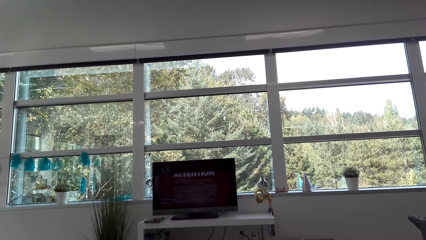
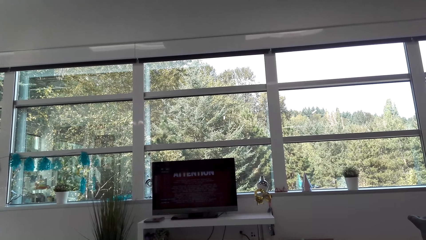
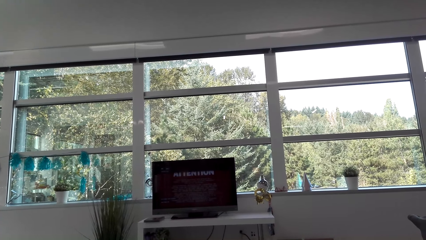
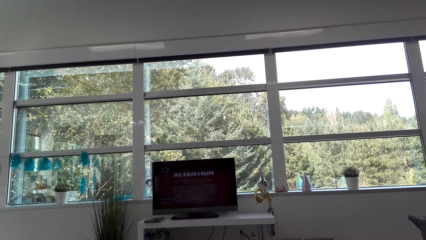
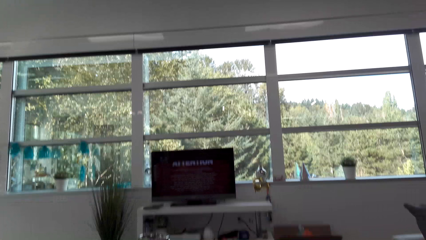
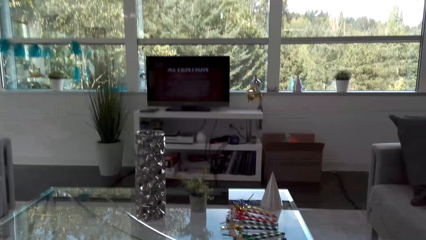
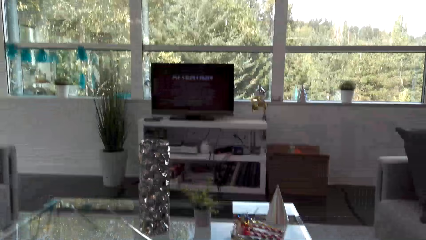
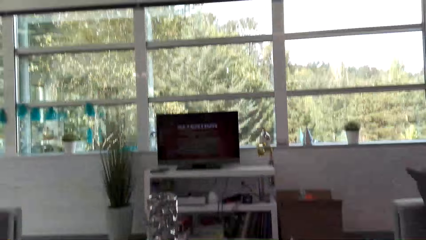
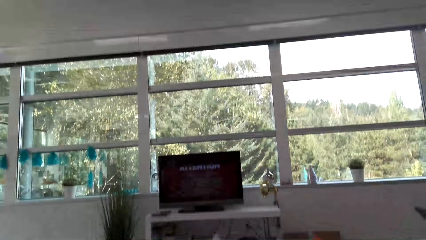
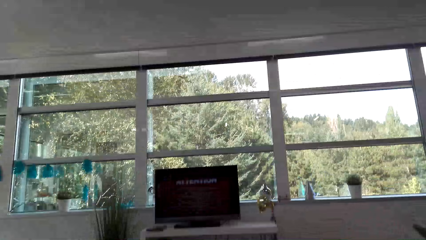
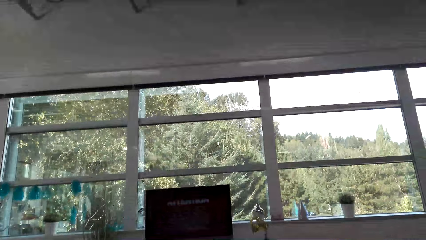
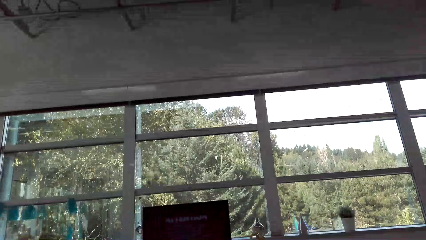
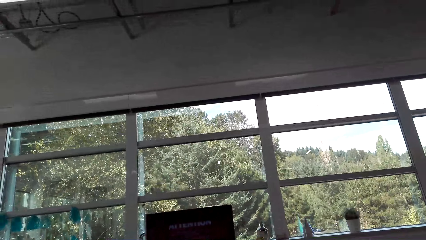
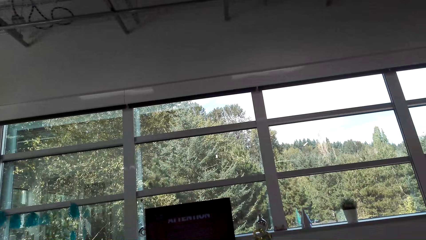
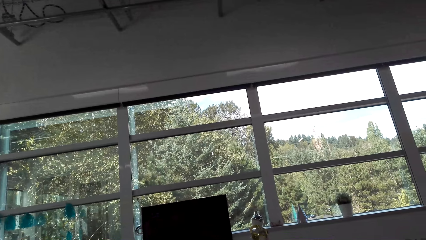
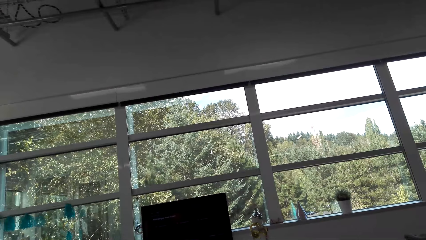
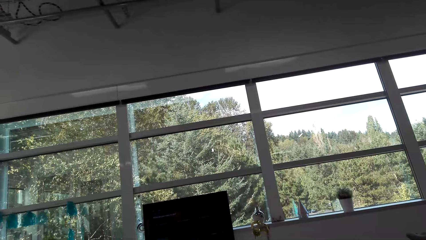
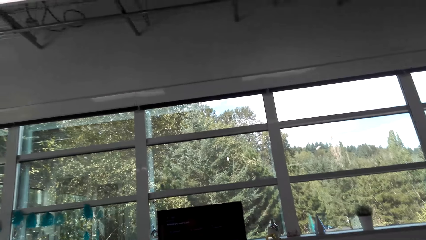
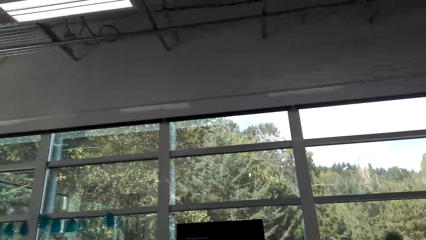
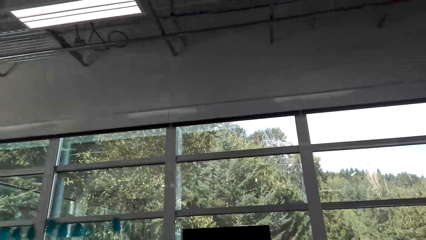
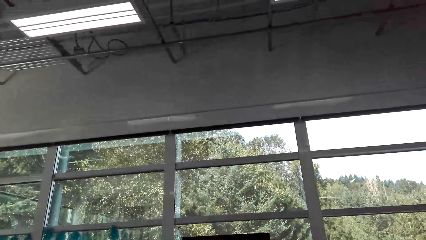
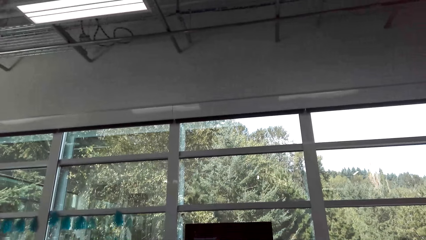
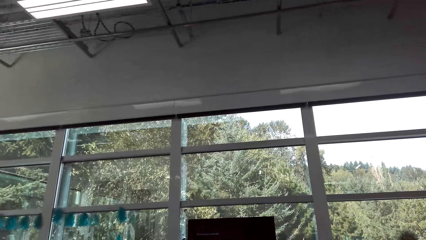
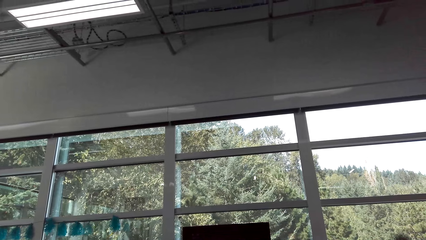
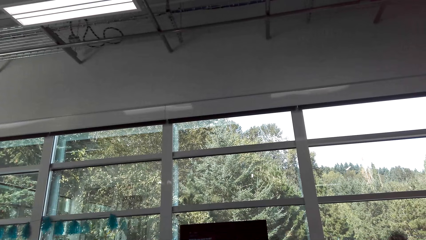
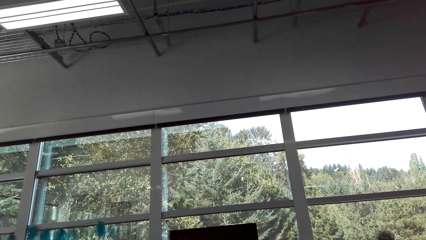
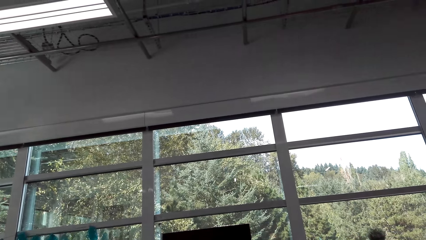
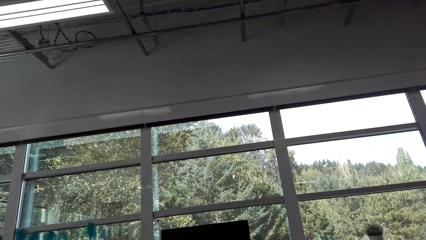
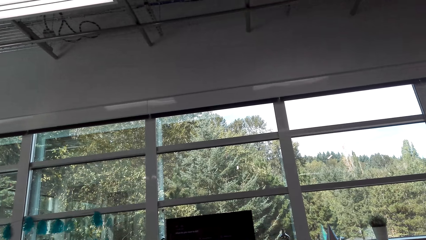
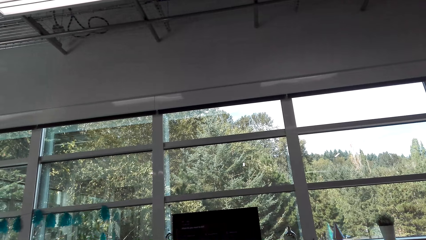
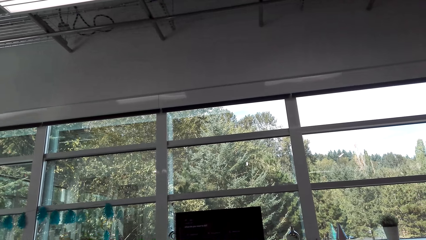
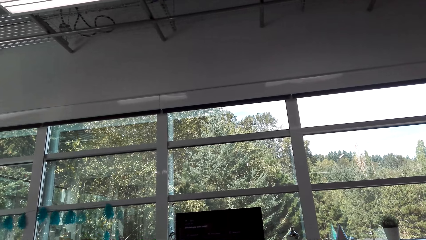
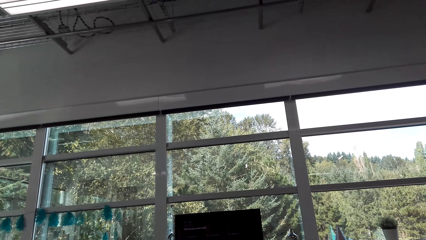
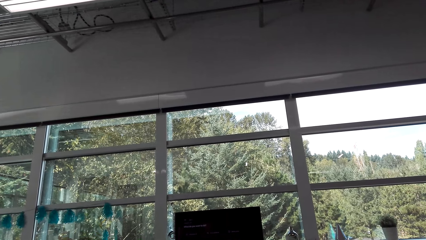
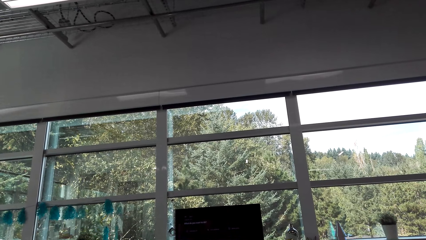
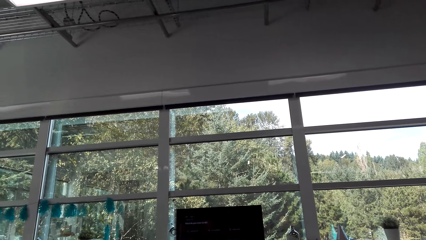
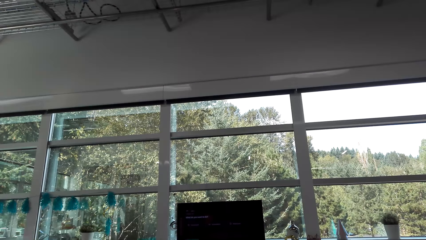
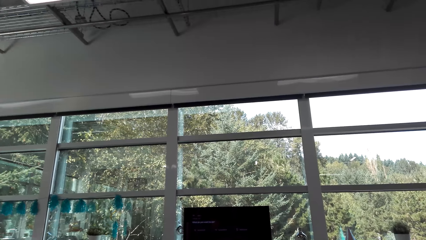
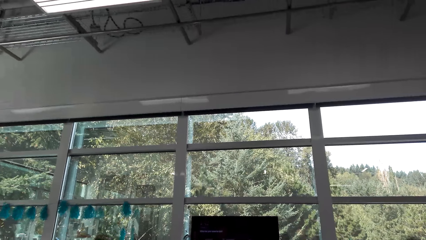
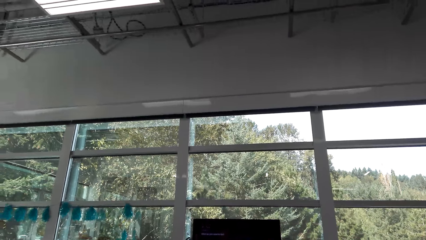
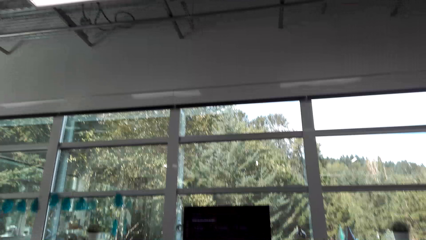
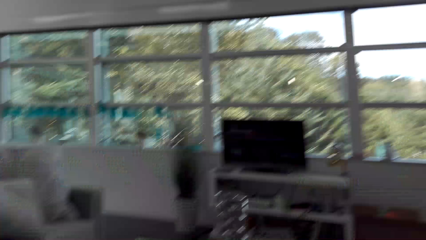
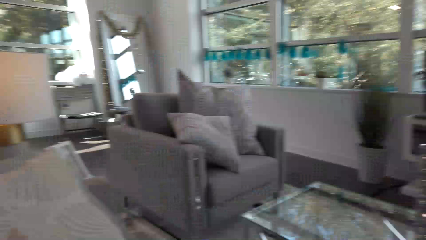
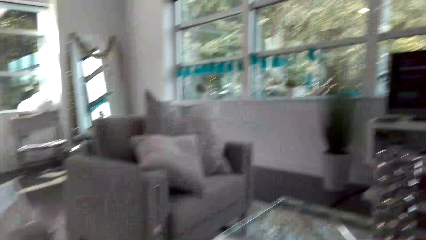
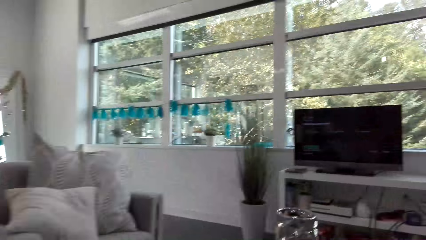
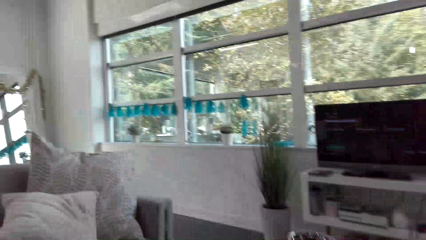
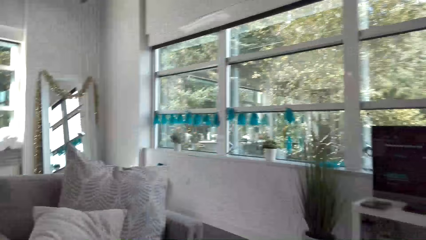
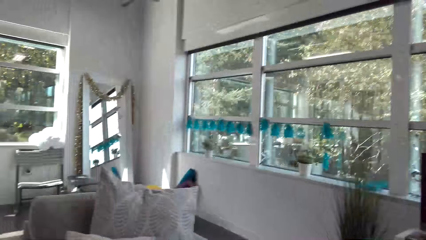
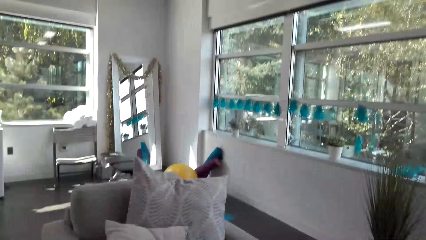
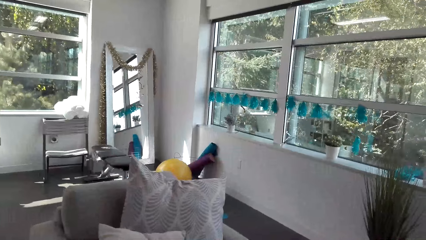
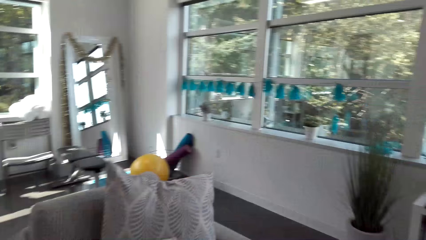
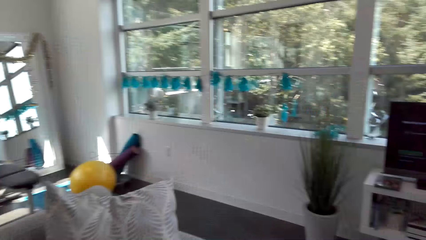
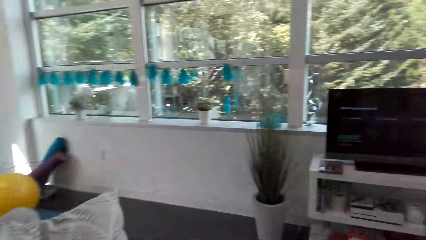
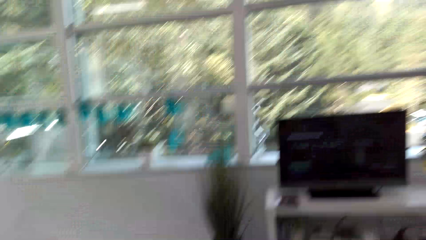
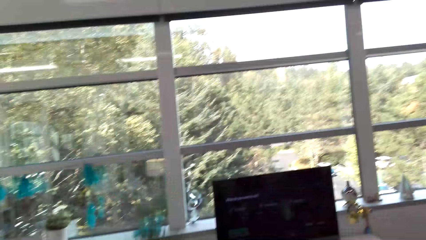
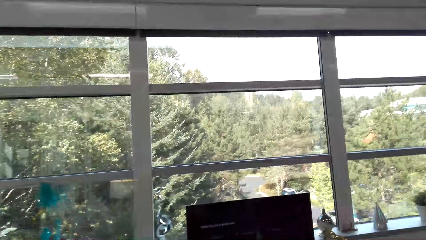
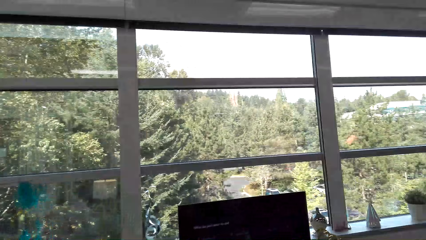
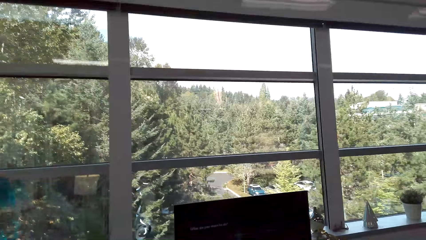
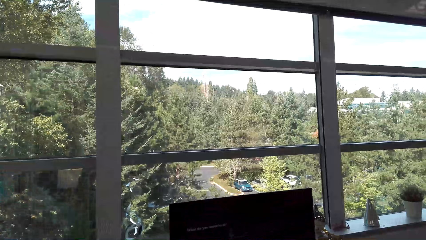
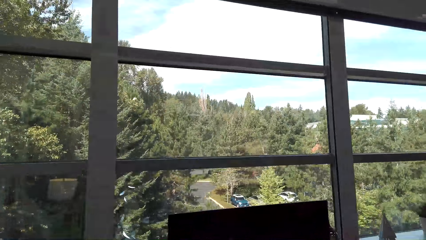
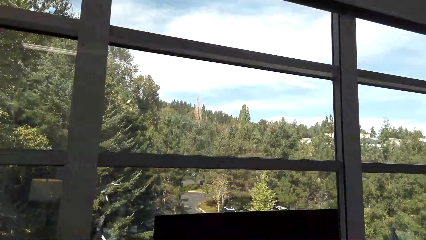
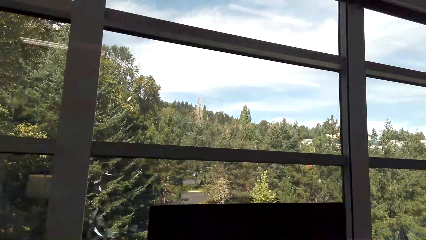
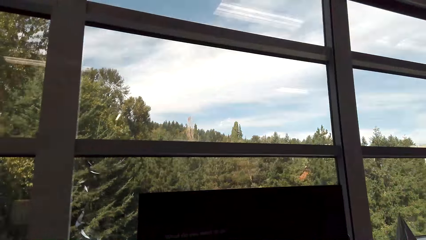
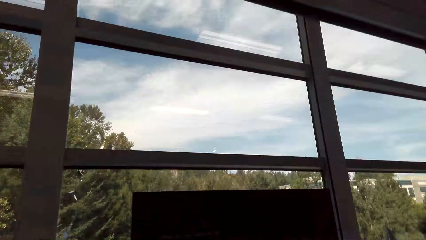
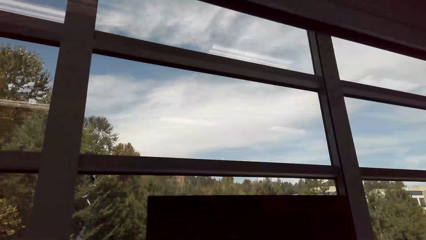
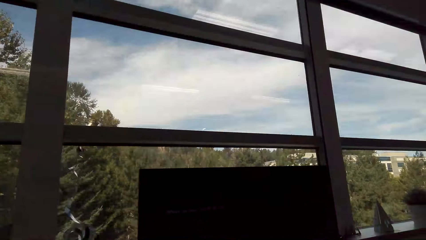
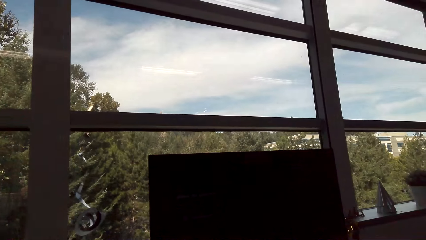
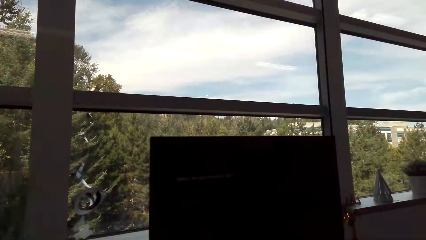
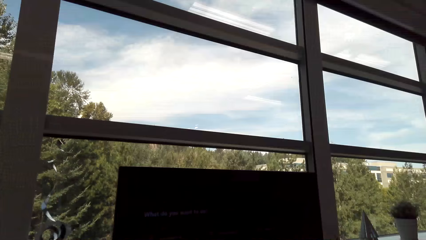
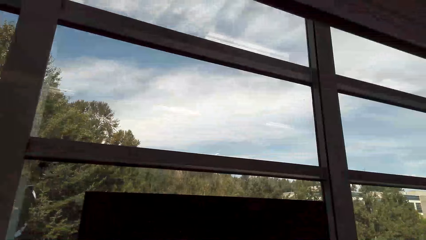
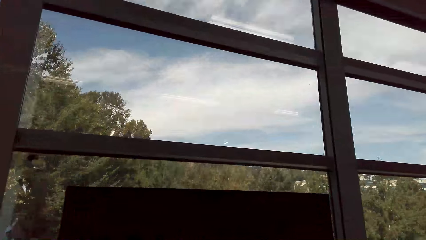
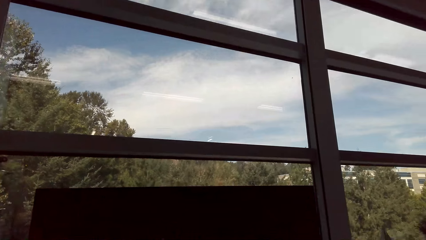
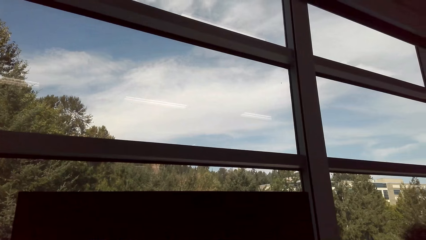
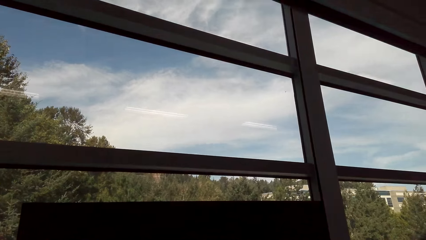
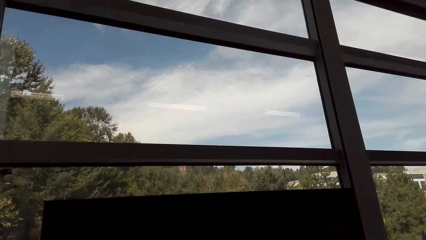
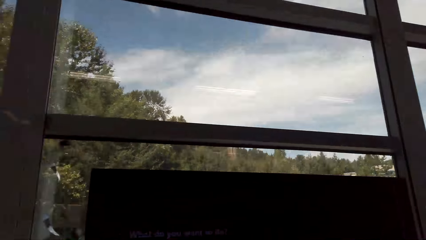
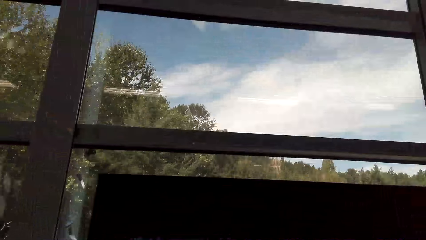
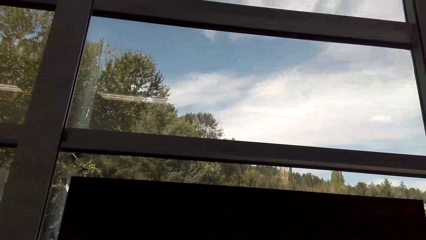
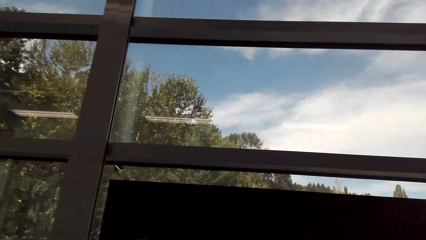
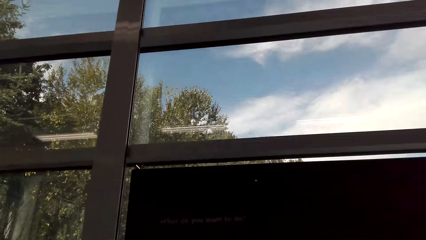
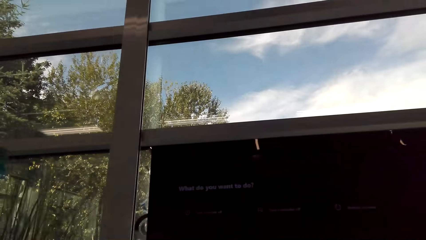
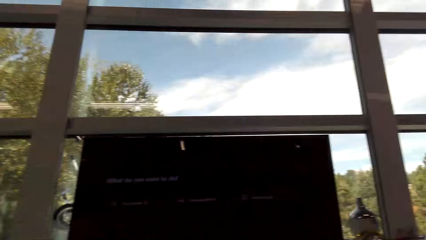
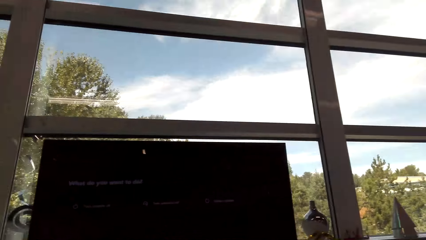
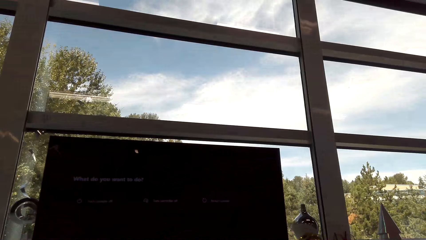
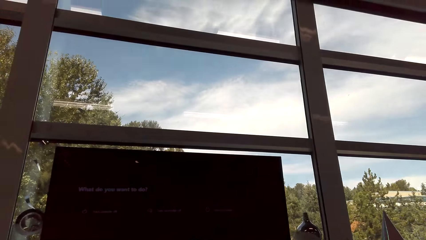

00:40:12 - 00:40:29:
The camera wearer moves near the seat.
